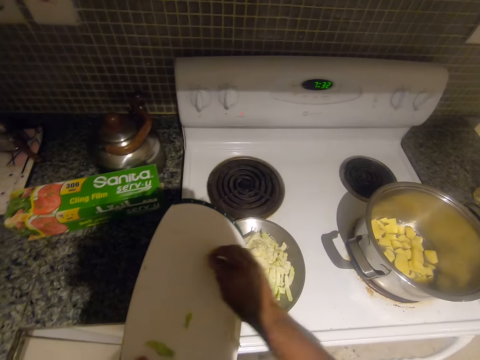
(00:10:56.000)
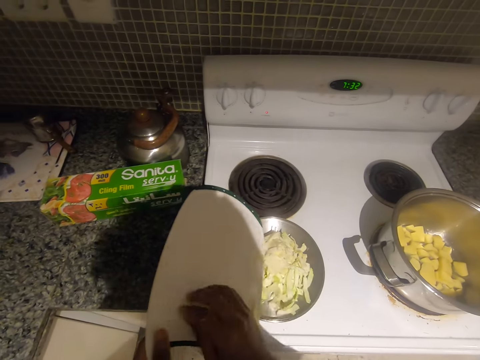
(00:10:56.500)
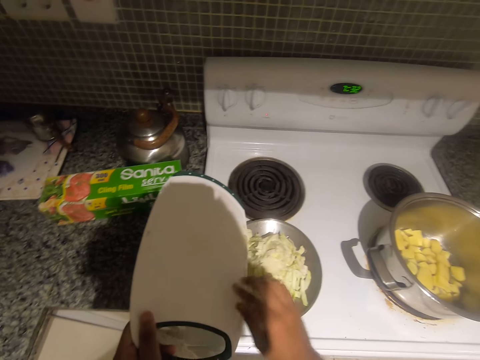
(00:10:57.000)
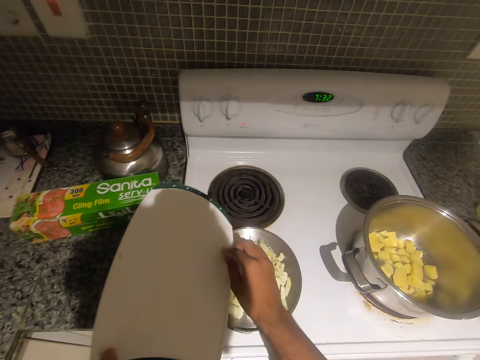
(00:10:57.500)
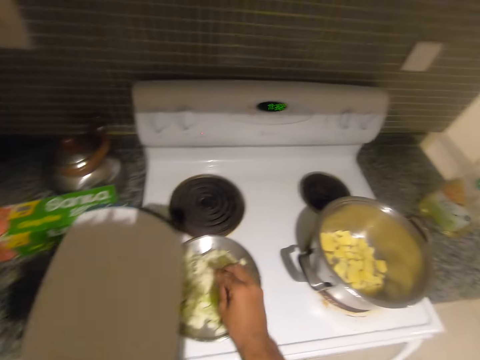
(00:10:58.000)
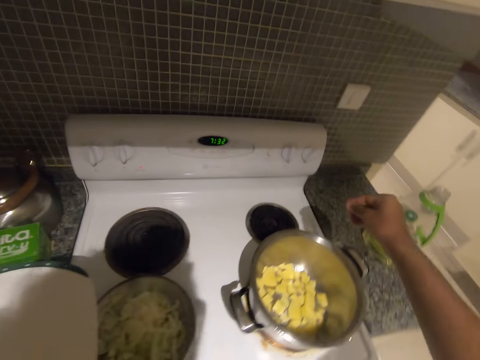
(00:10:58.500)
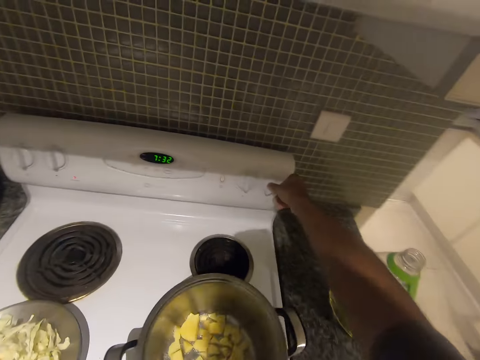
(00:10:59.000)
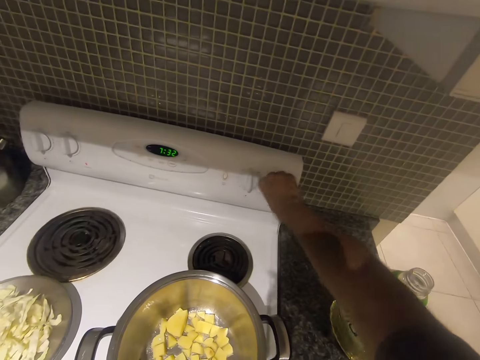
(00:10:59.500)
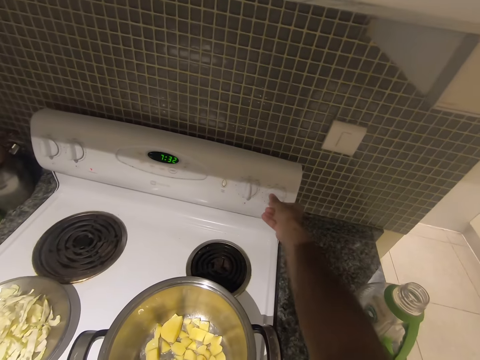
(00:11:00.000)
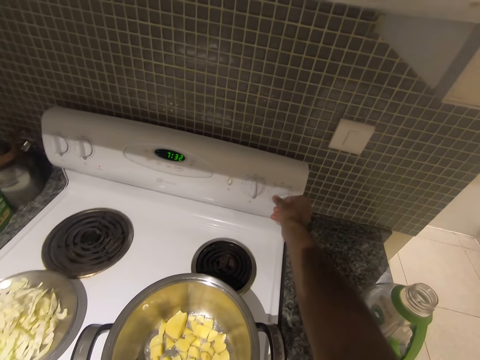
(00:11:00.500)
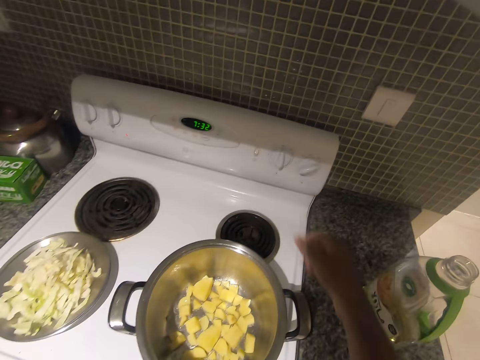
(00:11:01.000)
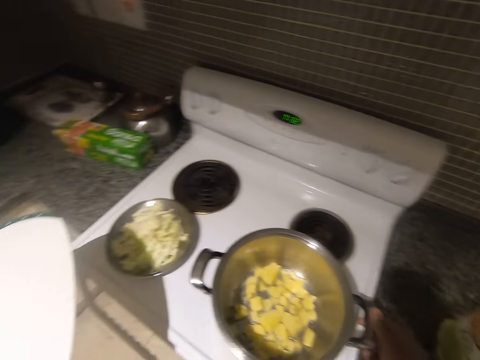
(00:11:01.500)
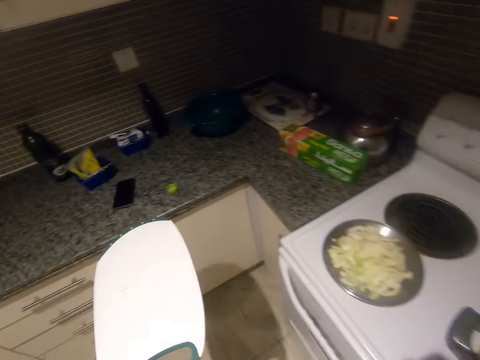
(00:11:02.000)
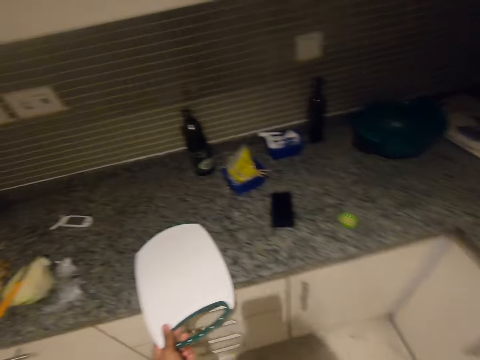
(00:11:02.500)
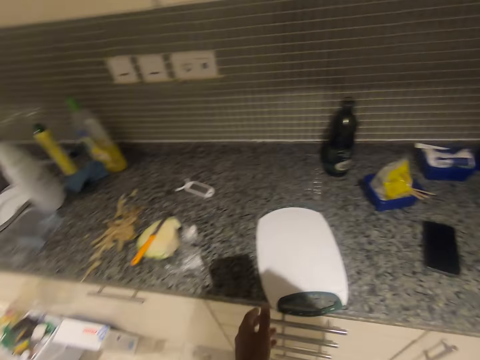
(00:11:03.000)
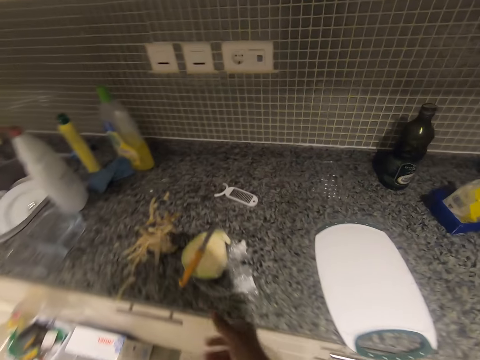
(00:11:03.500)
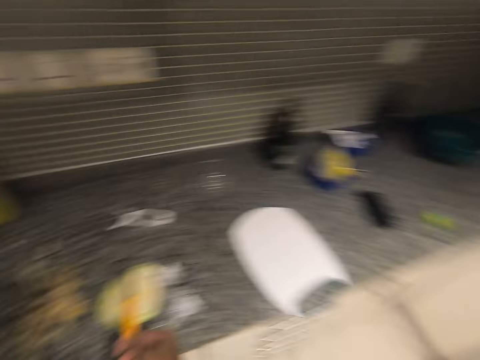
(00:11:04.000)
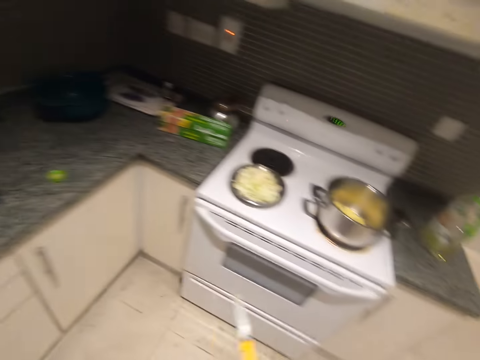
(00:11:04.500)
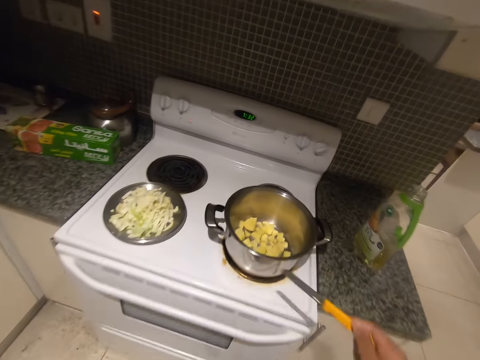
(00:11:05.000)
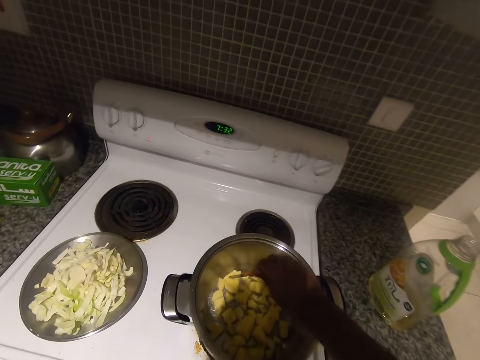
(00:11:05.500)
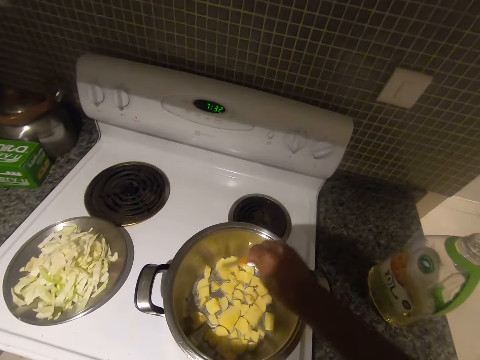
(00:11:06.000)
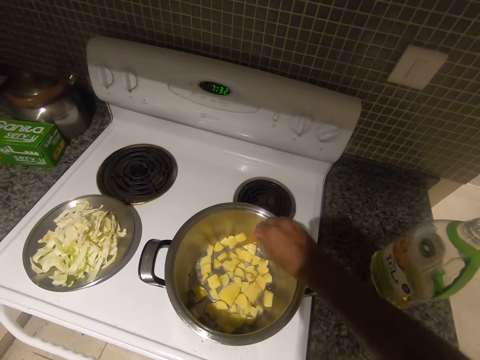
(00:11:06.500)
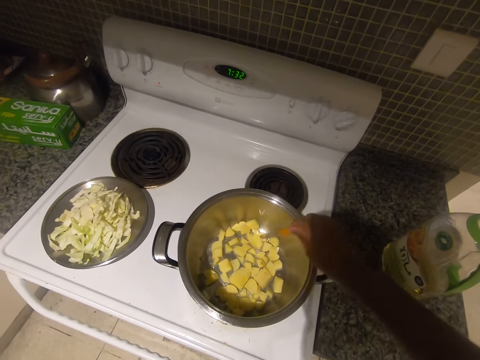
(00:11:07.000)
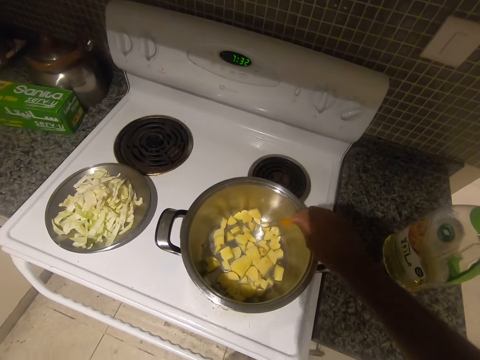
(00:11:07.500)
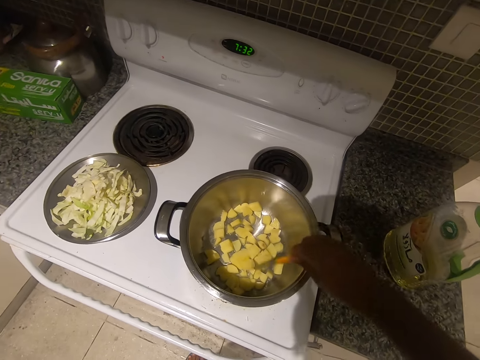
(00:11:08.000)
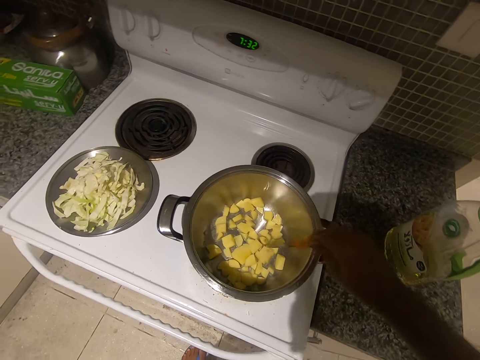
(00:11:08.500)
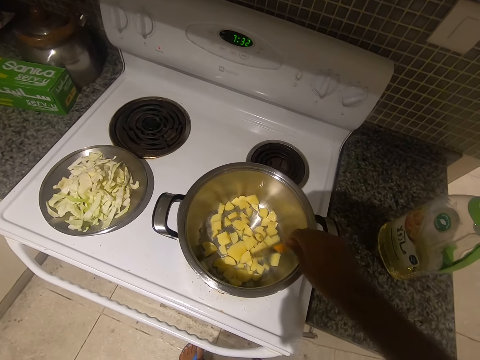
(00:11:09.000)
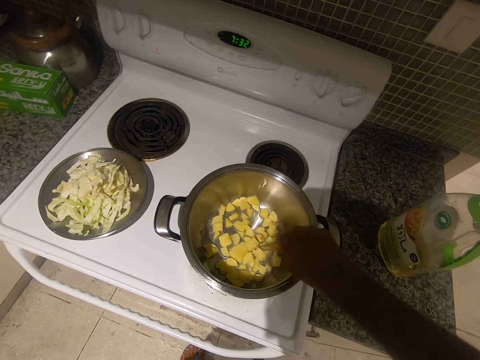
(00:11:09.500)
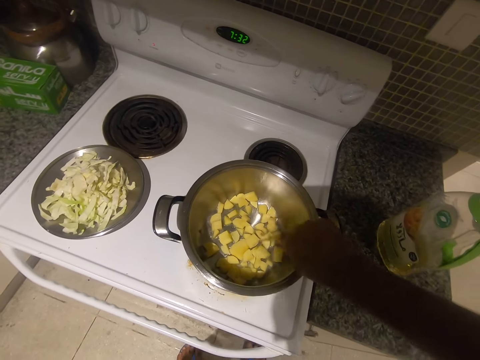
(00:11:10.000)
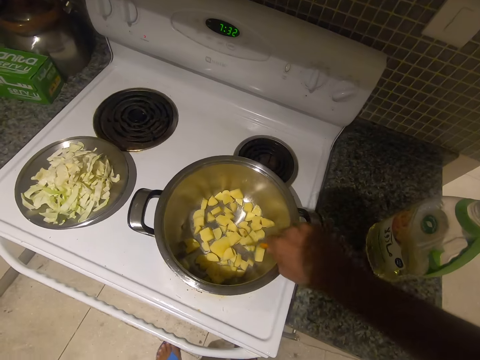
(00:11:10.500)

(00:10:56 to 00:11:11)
The camera wearer turns the stove knob by the wall with his right hand. He holds a pot handle with his right hand. He drops the chopping board in his left hand on the kitchen counter. He picks up the knife from the cut cabbage on the kitchen counter with his right hand. He stirs the potato in the pot with the knife in his right hand.

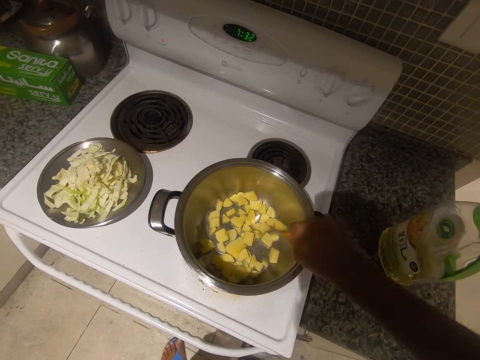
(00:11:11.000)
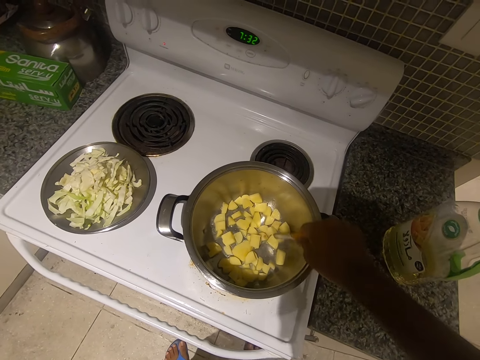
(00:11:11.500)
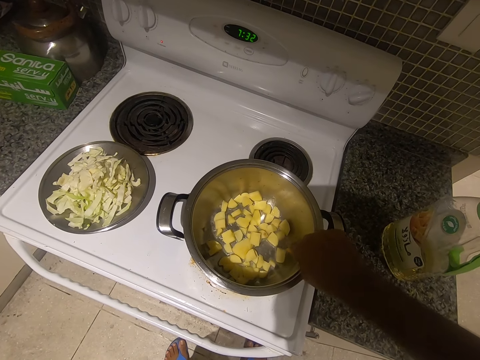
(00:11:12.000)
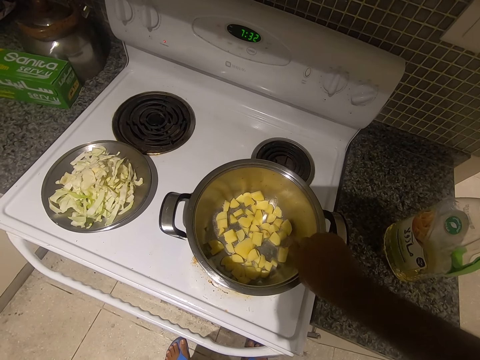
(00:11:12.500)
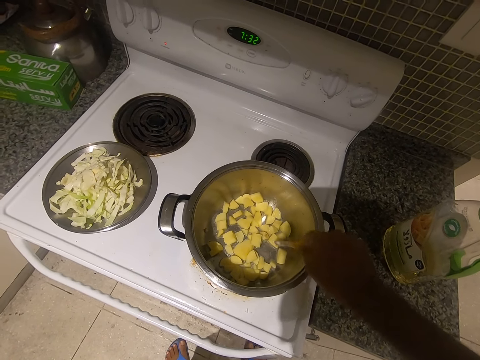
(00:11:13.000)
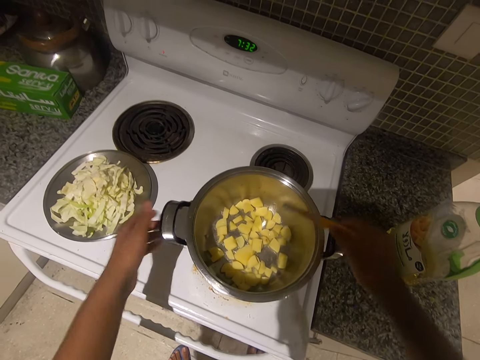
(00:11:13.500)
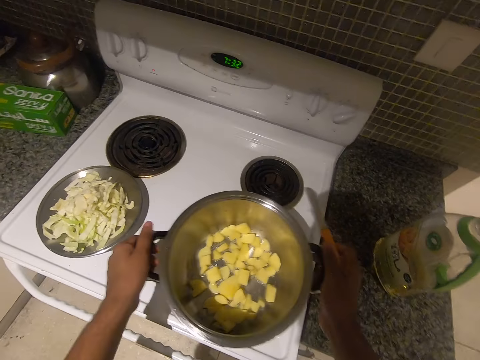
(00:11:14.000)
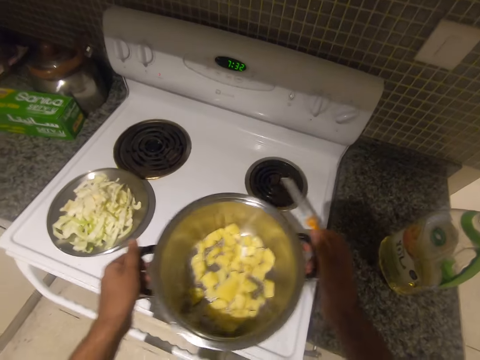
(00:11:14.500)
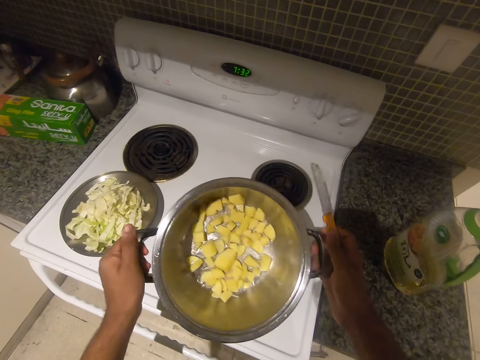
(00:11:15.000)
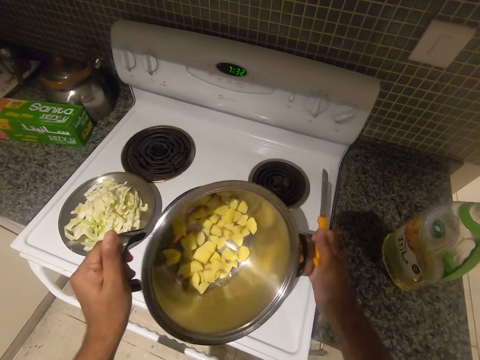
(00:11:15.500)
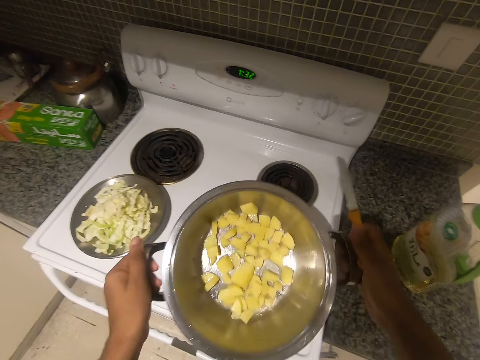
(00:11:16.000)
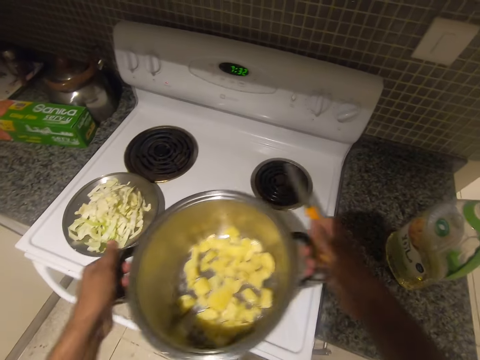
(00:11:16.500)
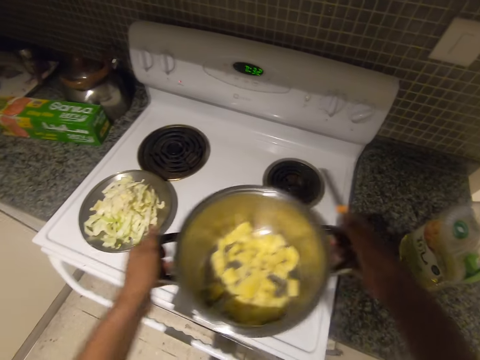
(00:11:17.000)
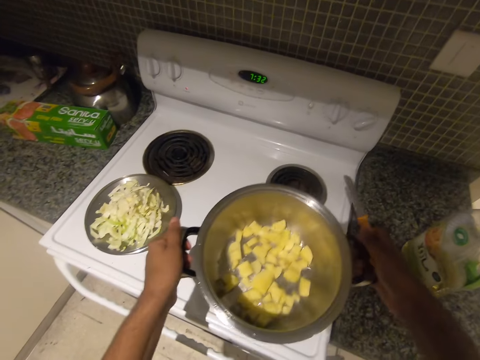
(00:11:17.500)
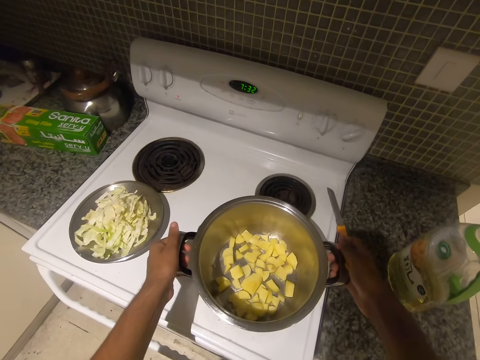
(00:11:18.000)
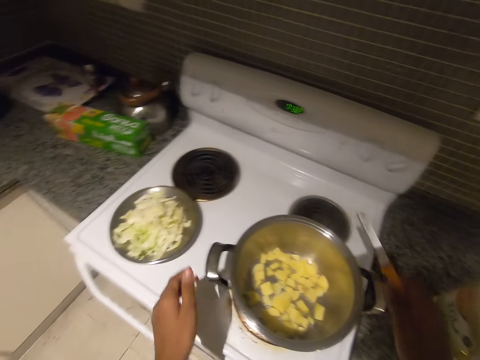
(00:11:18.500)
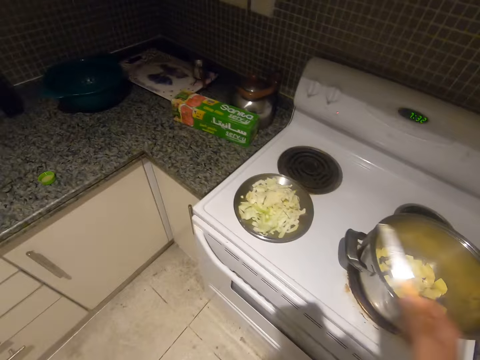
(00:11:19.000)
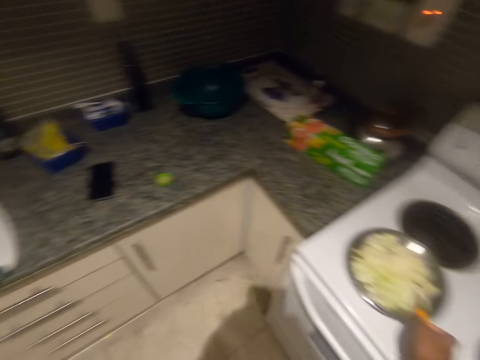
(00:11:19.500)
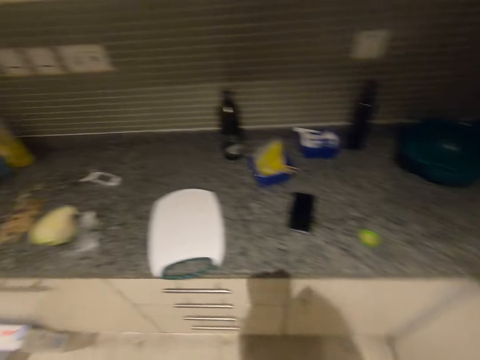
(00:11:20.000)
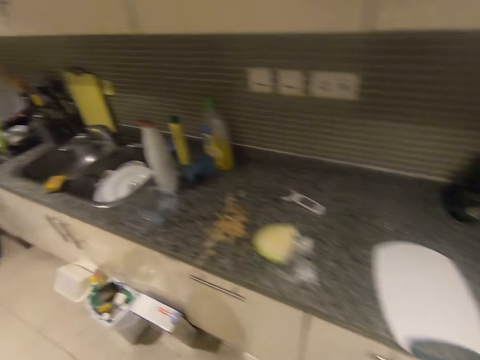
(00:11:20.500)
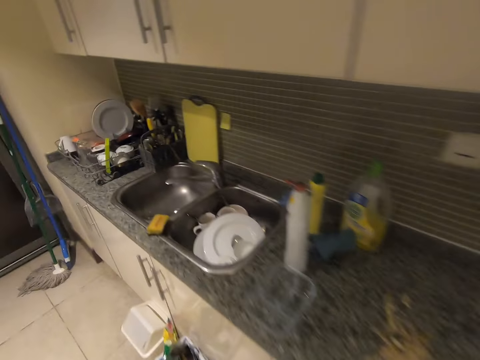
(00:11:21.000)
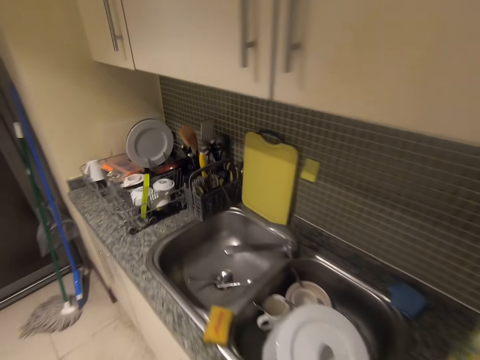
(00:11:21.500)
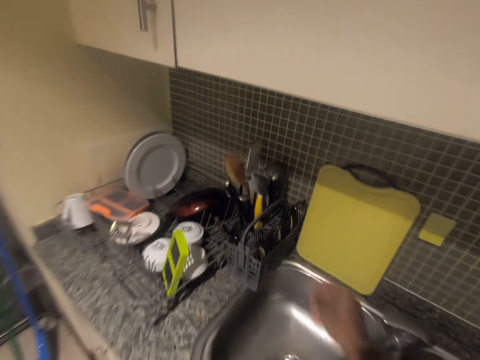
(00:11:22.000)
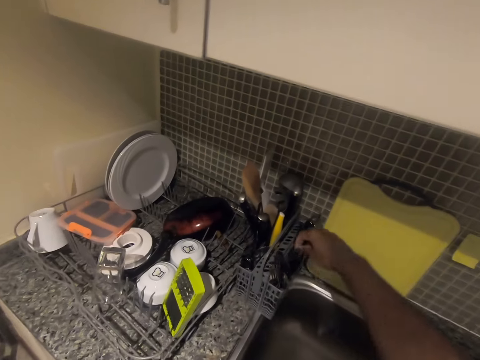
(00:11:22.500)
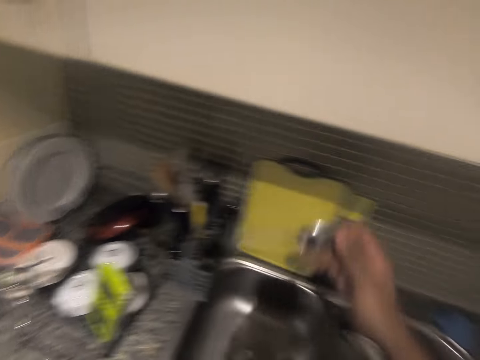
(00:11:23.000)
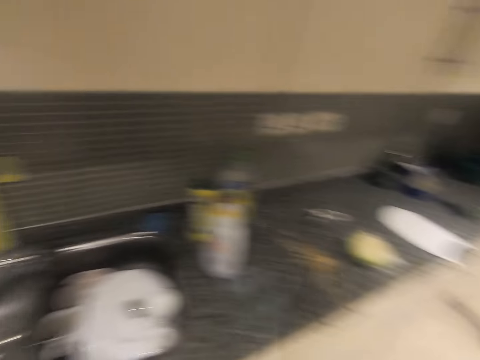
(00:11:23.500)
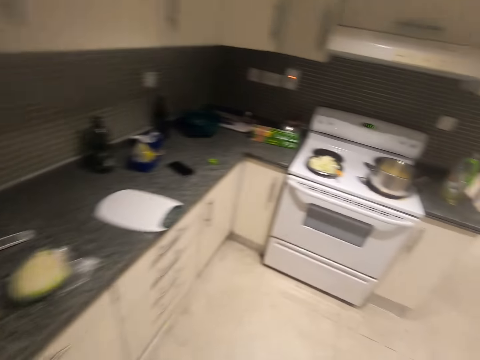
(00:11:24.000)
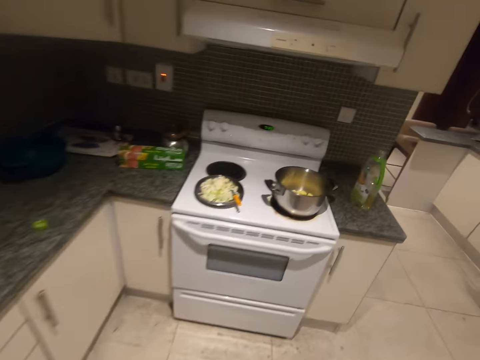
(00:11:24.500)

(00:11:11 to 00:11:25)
The camera wearer shakes the pot on the stove with both hands. He drops the pot in both hands on the stove. He drops the knife in his right hand on the pieces of cut cabbage on the pot lid. He walks to the cutlery rack beside the sink. He picks up a spoon from the cutlery rack with his right hand.
